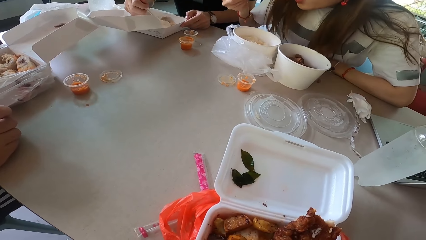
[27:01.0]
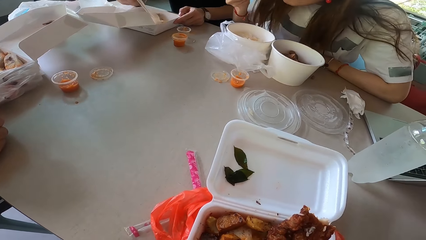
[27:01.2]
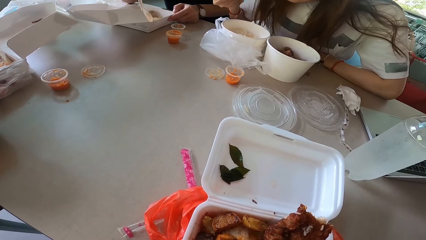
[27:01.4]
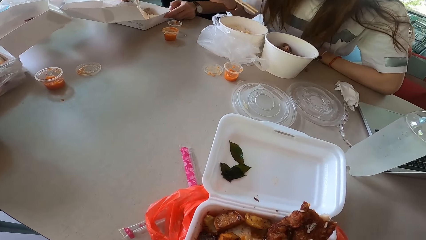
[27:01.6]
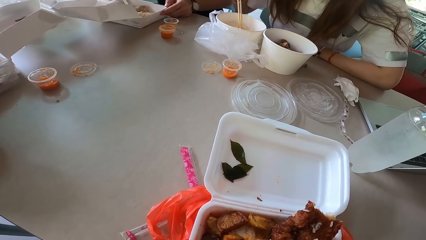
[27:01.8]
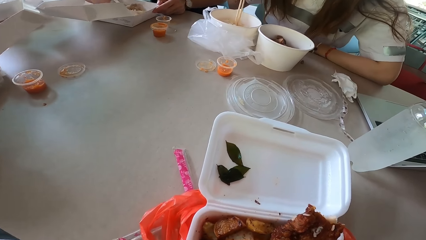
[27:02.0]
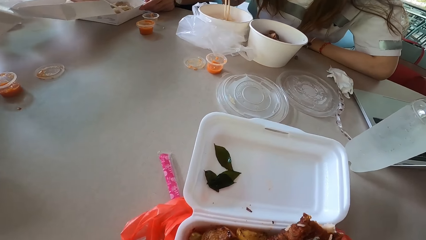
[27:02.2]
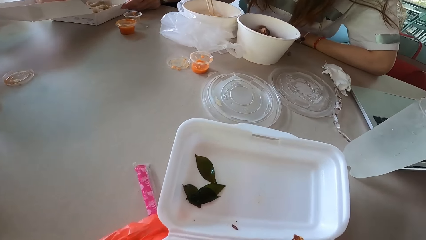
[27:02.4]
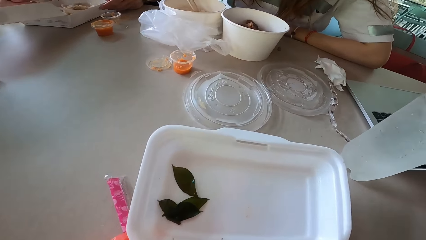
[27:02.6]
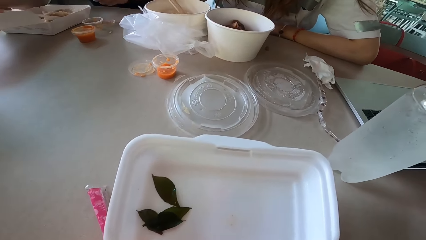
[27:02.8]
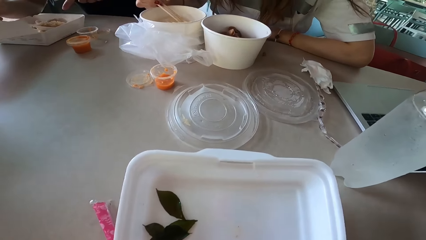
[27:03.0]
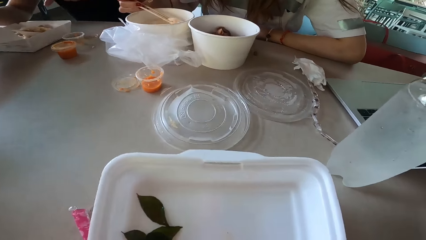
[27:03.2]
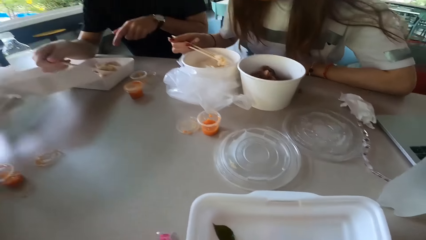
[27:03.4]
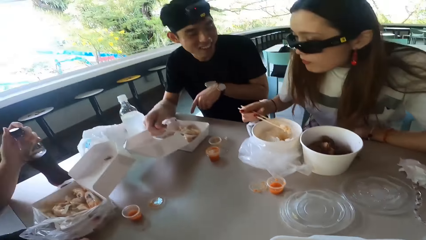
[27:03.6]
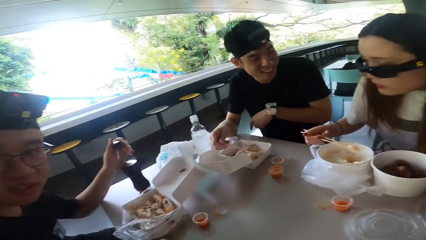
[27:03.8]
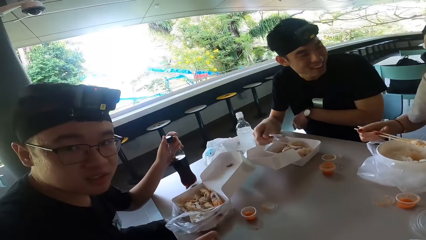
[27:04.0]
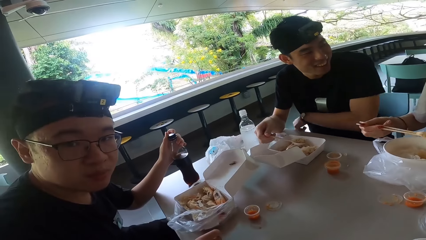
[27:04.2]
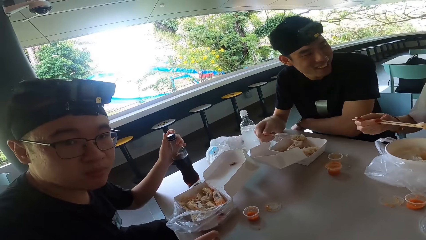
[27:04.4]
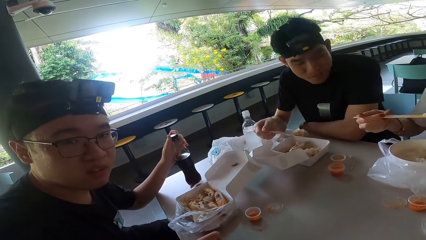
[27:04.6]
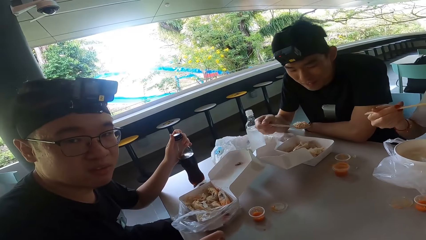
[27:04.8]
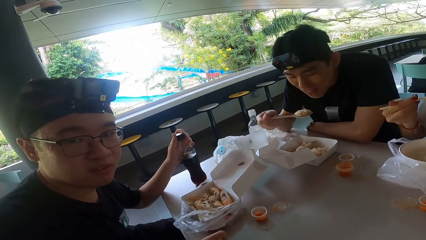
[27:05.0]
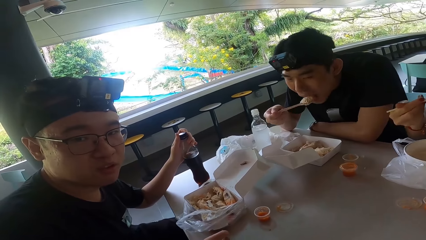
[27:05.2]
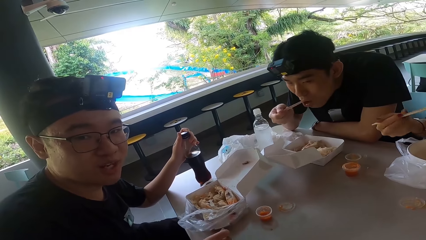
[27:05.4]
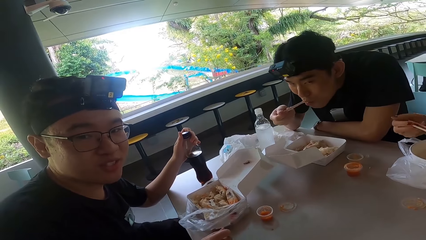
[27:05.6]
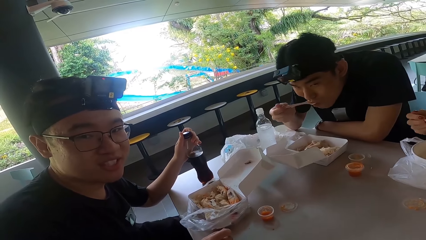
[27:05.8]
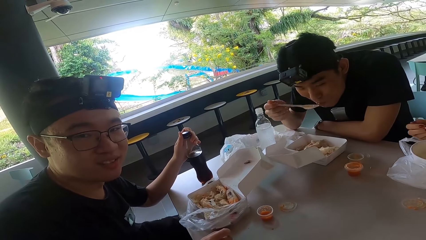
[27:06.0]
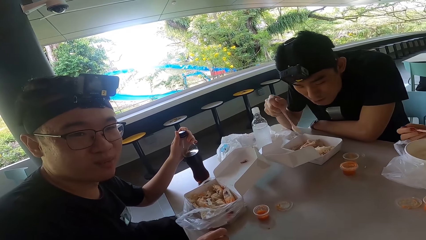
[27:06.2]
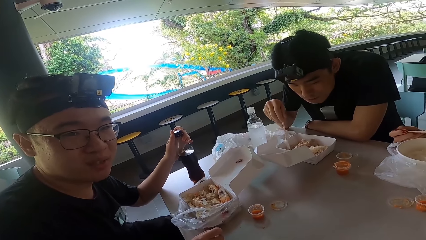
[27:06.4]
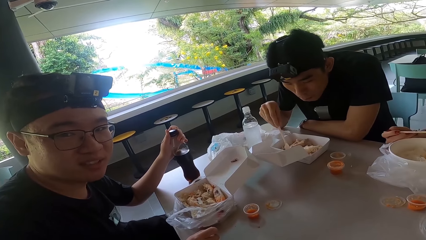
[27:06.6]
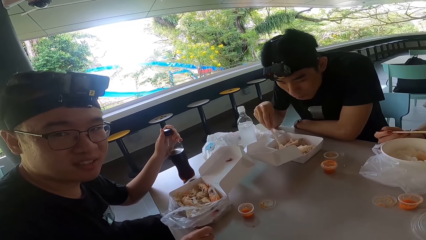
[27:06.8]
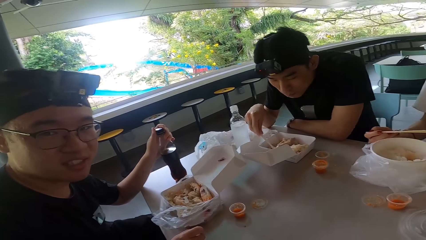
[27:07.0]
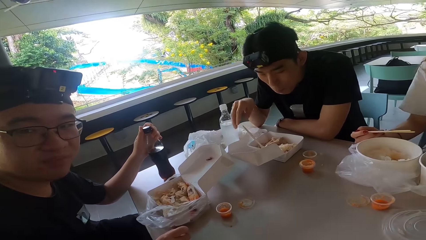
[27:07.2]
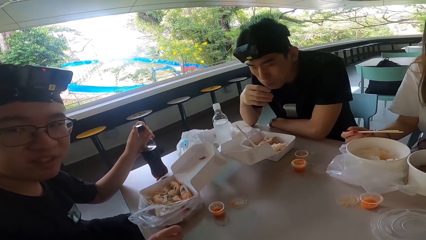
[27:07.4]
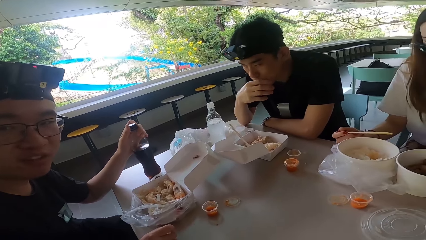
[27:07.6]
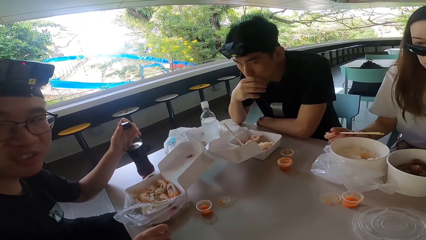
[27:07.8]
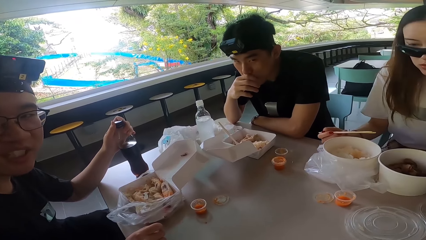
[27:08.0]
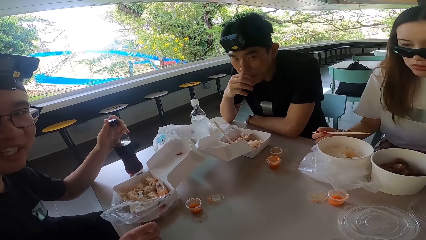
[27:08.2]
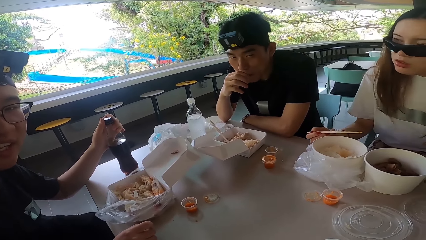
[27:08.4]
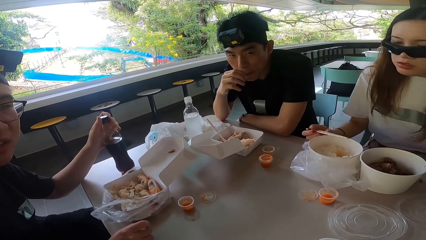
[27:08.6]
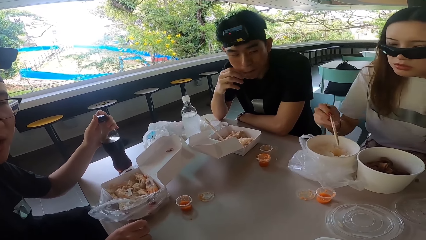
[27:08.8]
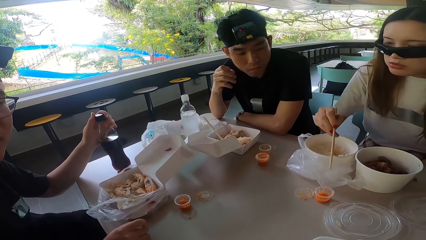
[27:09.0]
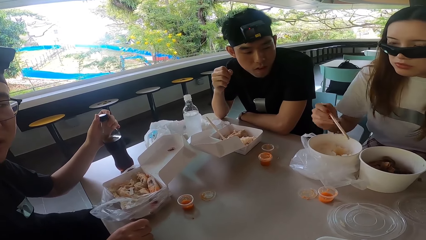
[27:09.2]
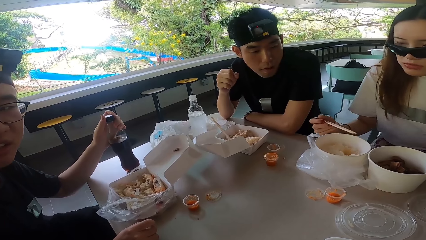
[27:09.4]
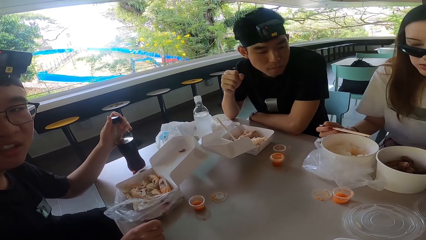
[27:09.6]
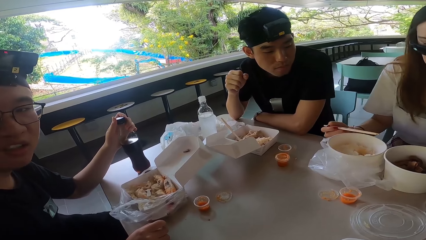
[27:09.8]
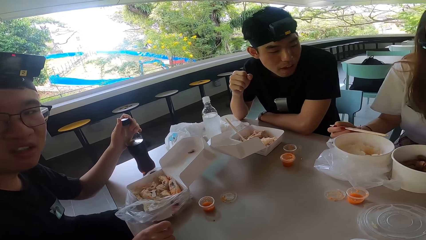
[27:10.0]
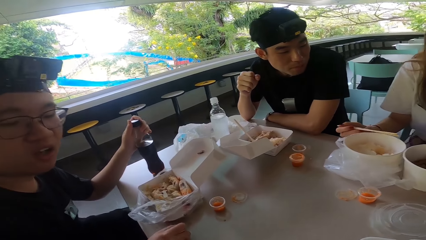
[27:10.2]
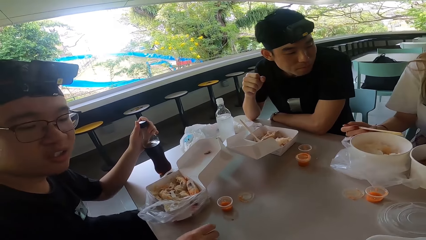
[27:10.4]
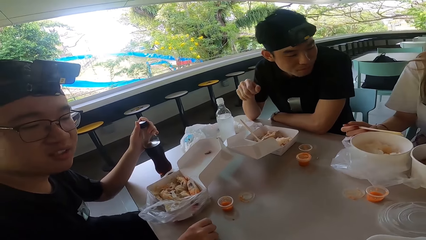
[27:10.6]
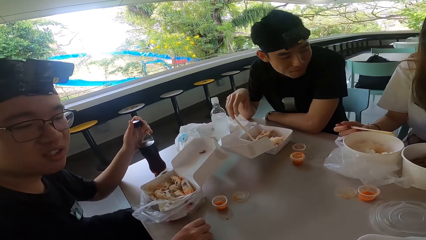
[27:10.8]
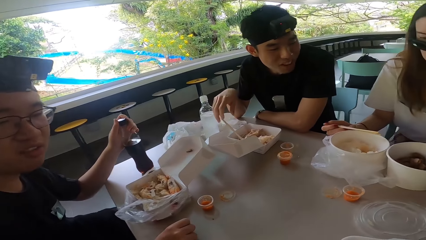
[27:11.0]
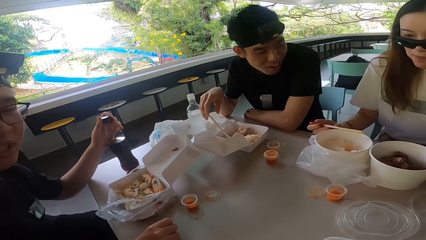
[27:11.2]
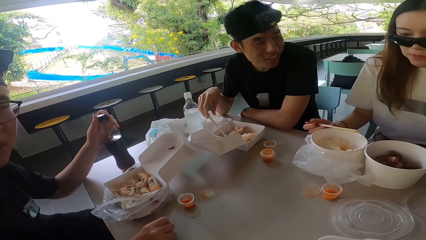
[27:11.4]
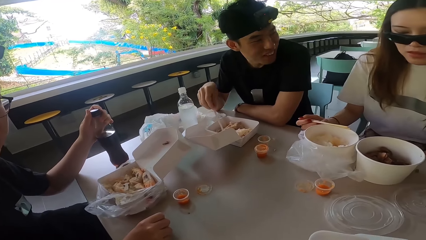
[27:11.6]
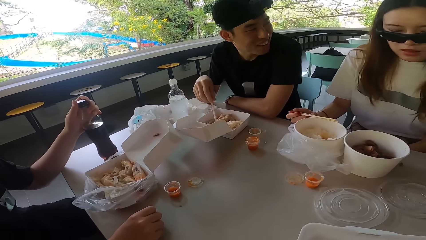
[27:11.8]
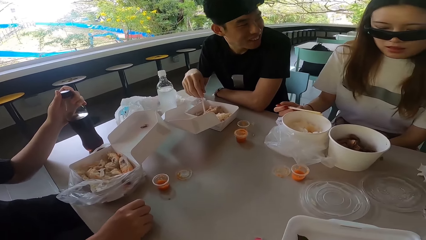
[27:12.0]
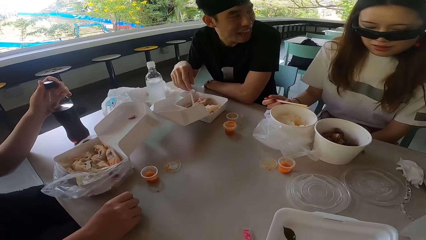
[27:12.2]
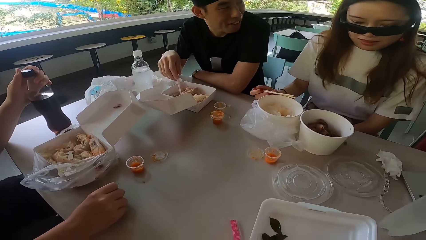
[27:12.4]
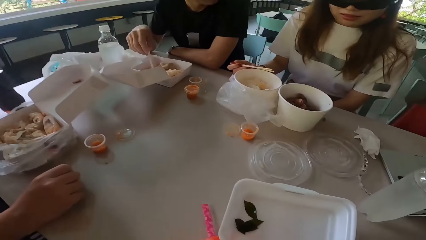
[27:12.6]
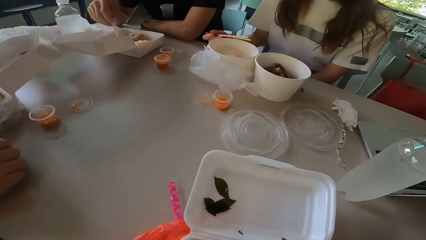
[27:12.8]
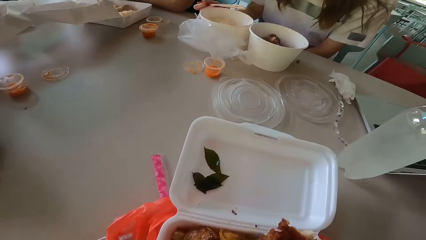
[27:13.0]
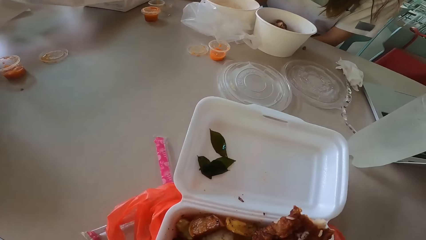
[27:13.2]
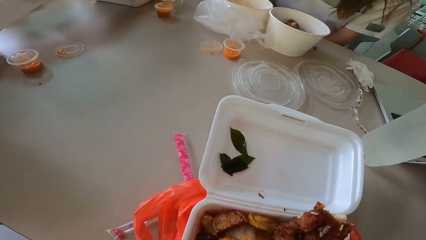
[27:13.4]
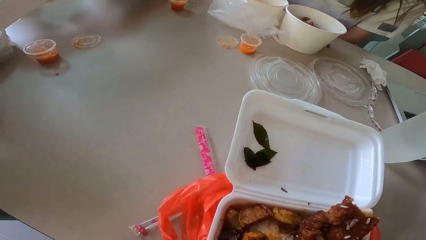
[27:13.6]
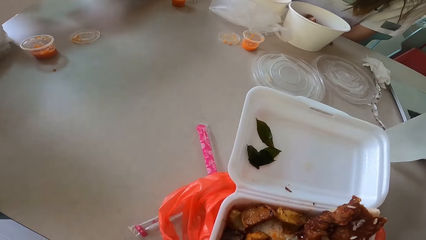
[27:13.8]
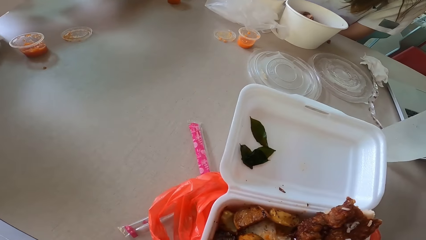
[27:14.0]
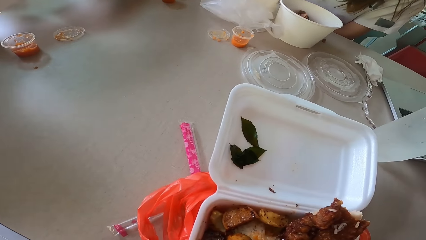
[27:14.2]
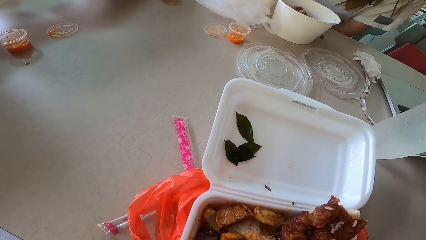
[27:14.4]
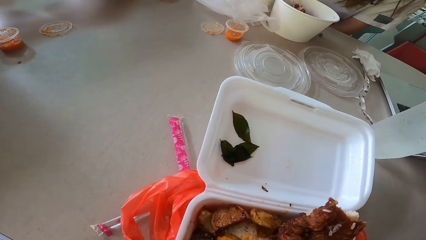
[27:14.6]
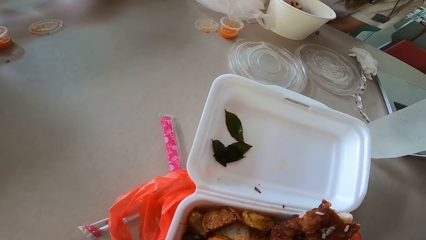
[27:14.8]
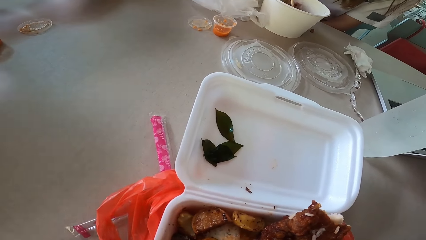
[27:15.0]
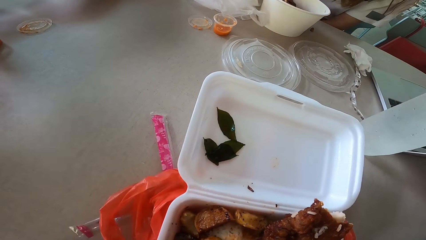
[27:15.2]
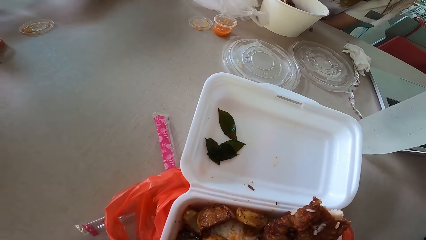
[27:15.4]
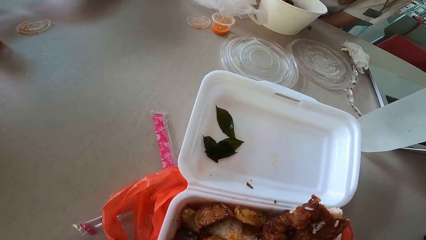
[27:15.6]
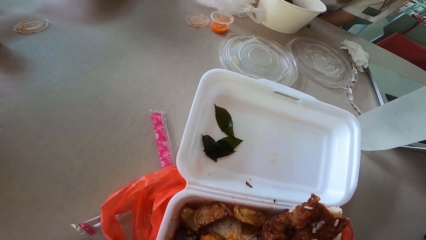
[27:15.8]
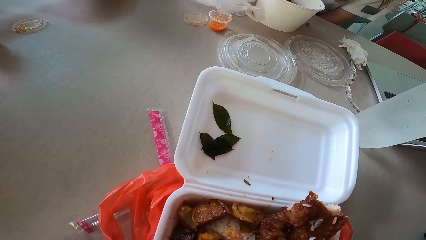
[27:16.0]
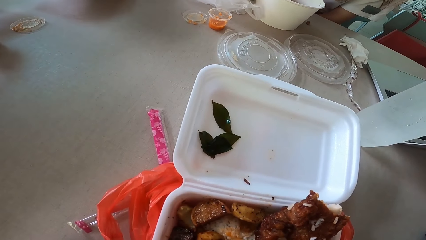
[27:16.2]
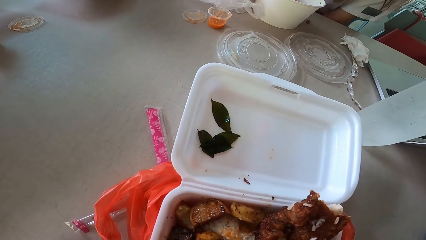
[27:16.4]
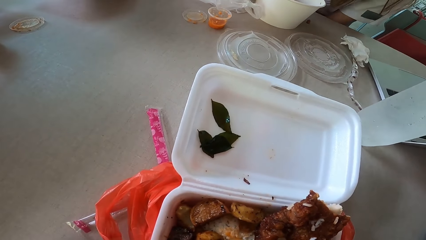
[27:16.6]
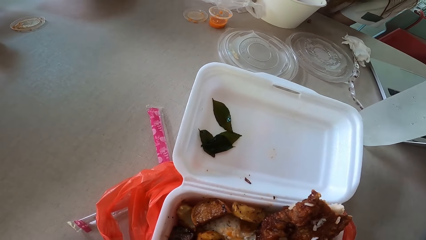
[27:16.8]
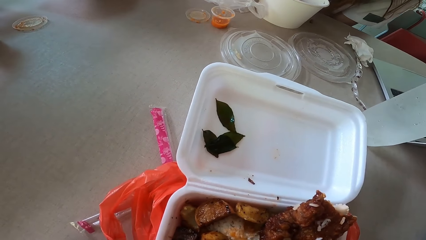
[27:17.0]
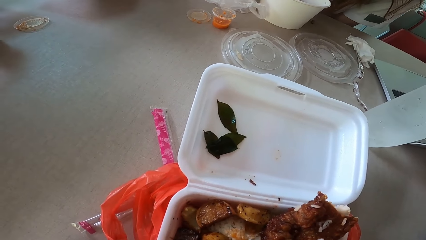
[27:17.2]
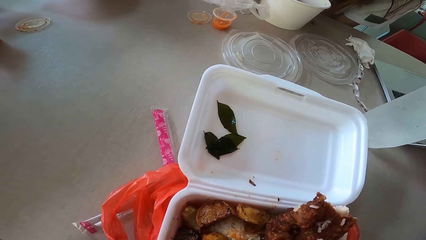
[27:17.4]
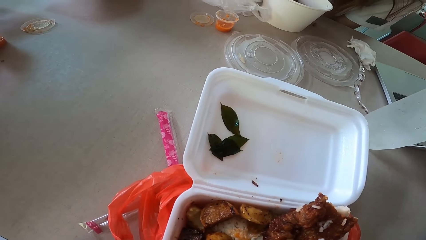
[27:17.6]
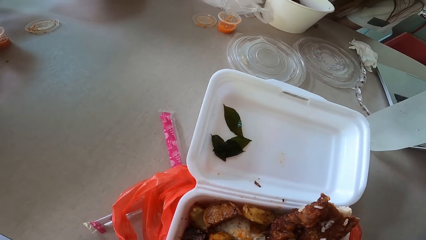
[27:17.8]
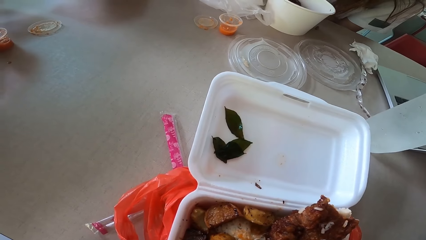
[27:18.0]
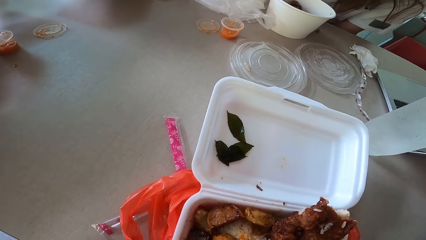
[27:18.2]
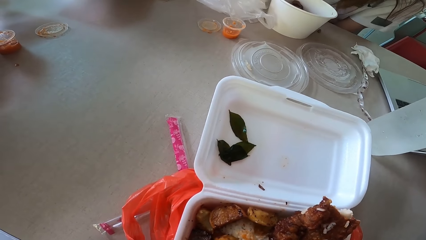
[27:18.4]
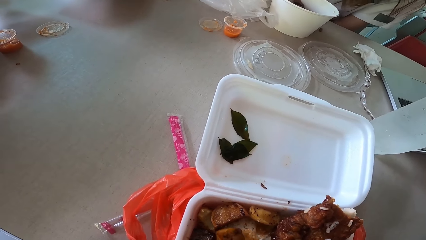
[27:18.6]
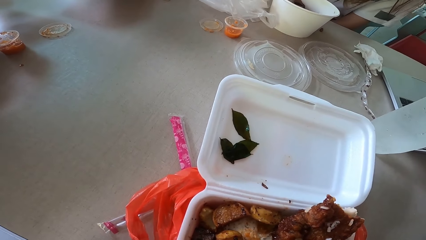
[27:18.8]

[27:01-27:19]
A woman eats rice. A man talks to the camera wearer. Another man turns and points at something. The first man turns right and puts a bottle on the table. The other man scoops food, rests a hand on the table and eats the food. The first man talks to the camera wearer. The other man puts a spoon in the food box, turns and touches his mouth. The woman points at sauce. The other man holds the spoon and talks to the woman.
